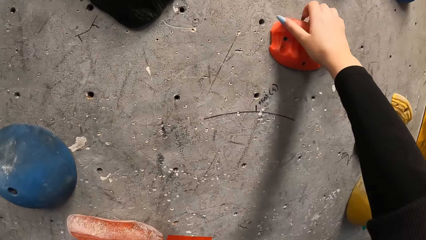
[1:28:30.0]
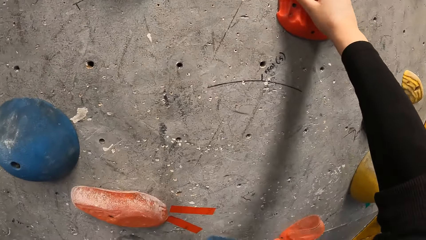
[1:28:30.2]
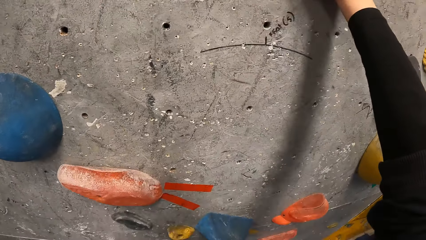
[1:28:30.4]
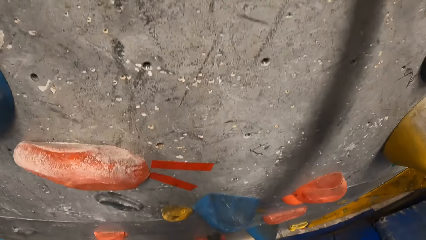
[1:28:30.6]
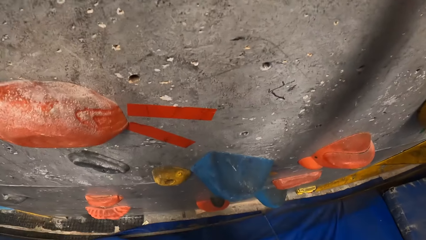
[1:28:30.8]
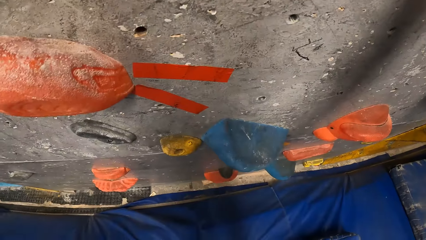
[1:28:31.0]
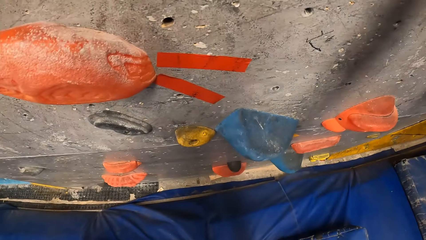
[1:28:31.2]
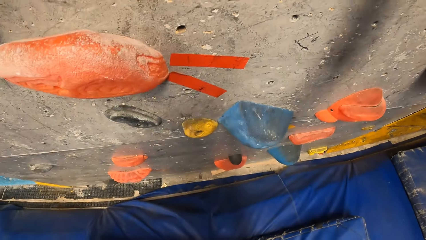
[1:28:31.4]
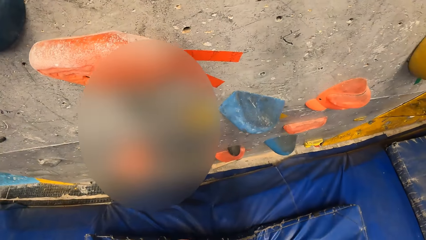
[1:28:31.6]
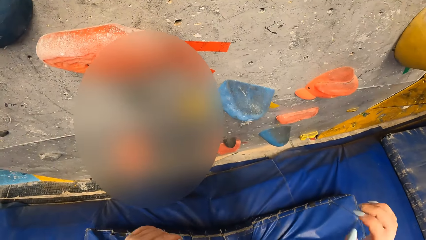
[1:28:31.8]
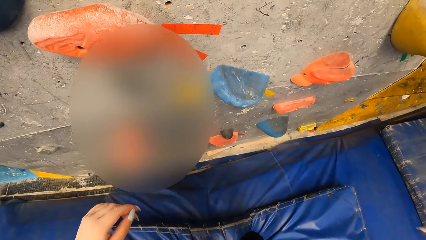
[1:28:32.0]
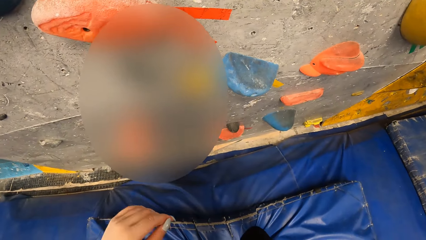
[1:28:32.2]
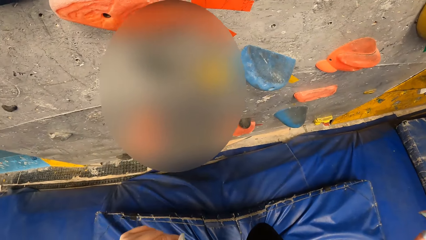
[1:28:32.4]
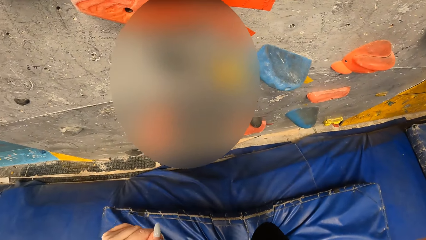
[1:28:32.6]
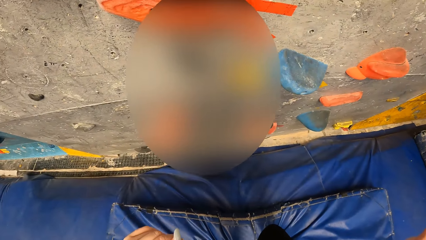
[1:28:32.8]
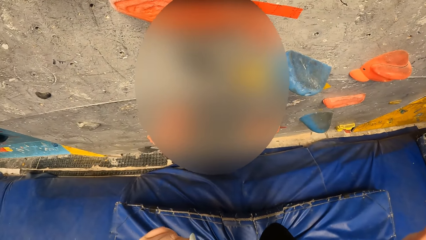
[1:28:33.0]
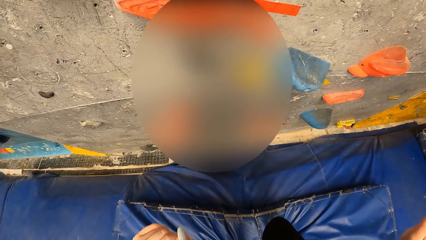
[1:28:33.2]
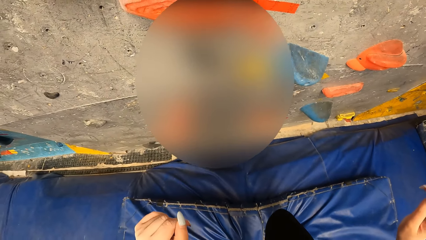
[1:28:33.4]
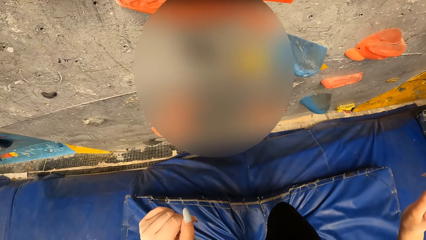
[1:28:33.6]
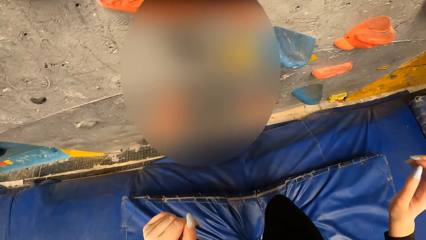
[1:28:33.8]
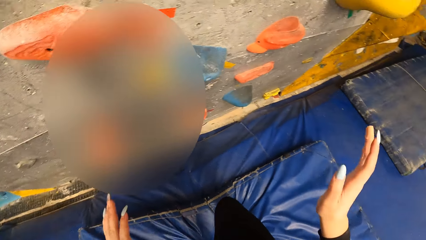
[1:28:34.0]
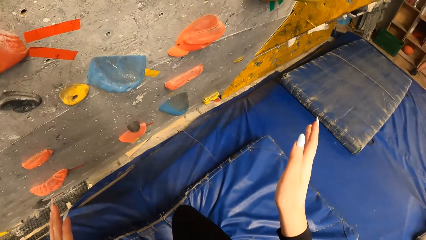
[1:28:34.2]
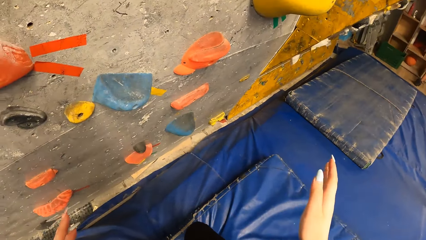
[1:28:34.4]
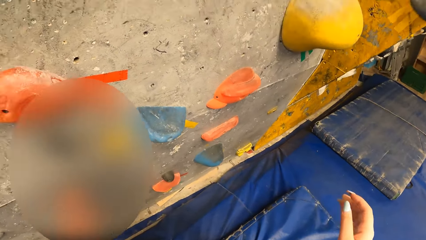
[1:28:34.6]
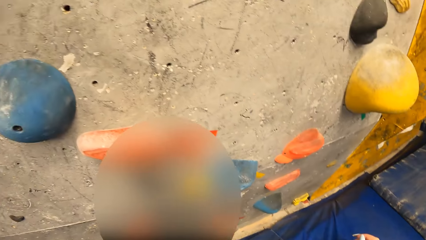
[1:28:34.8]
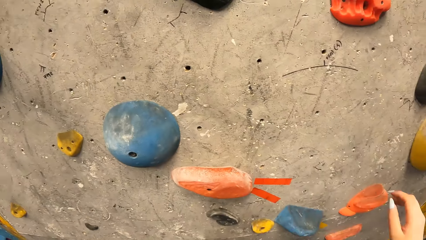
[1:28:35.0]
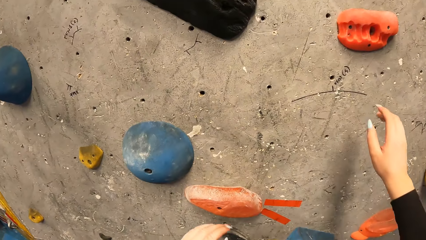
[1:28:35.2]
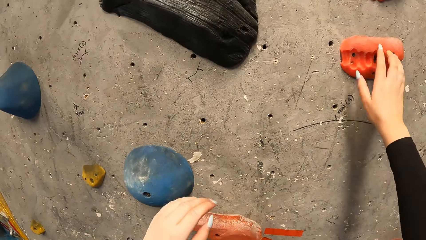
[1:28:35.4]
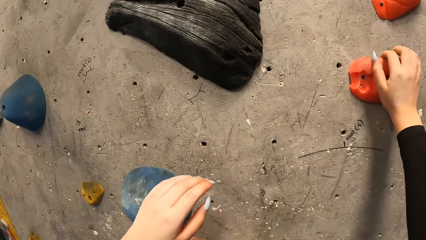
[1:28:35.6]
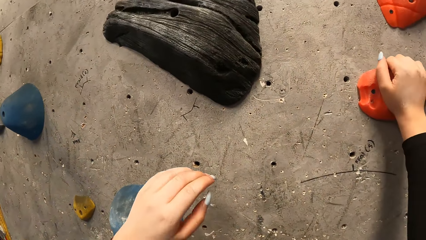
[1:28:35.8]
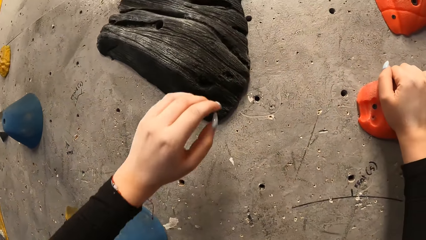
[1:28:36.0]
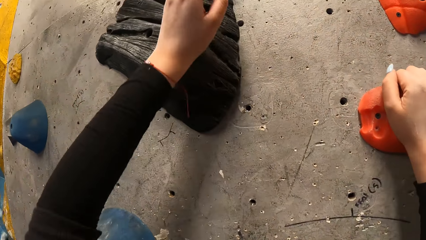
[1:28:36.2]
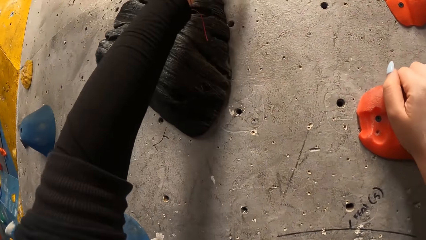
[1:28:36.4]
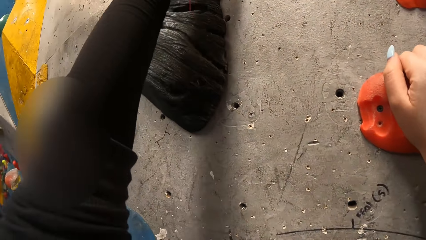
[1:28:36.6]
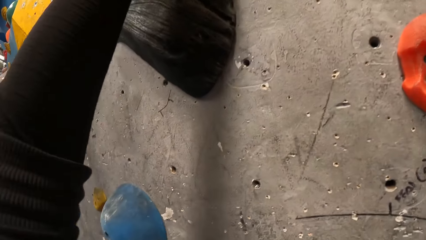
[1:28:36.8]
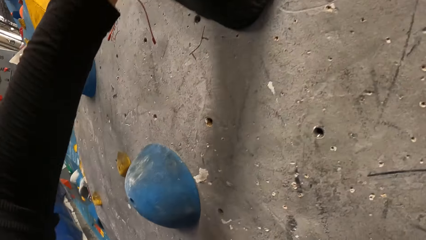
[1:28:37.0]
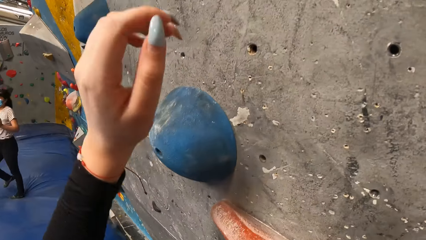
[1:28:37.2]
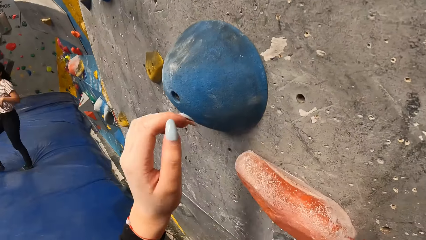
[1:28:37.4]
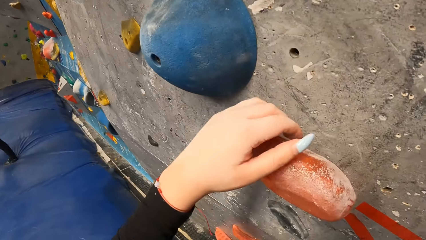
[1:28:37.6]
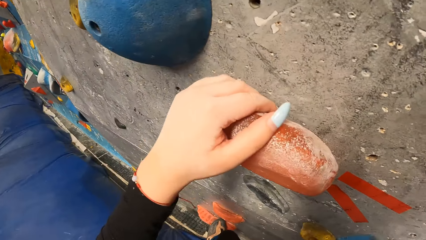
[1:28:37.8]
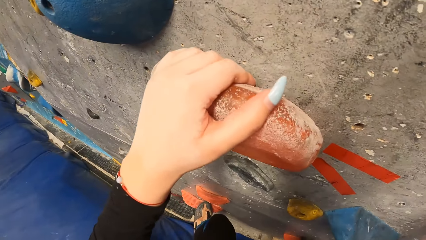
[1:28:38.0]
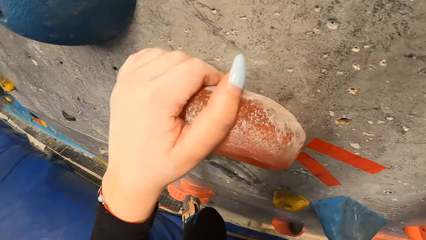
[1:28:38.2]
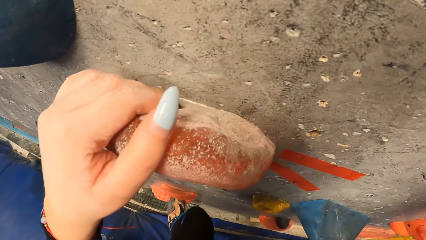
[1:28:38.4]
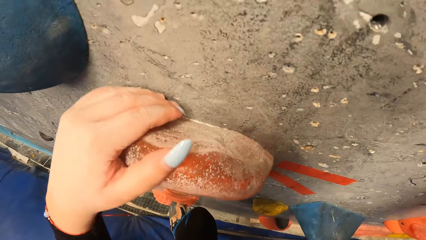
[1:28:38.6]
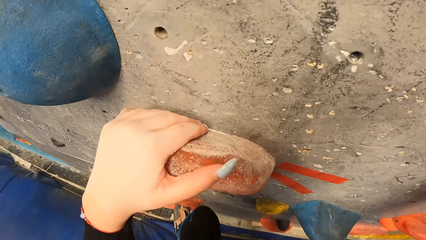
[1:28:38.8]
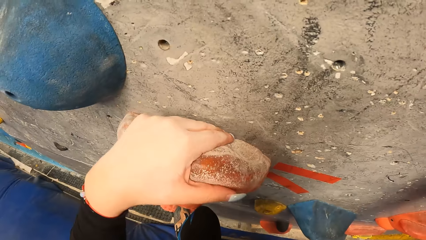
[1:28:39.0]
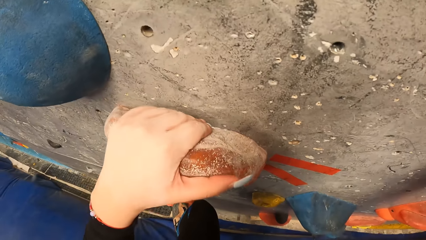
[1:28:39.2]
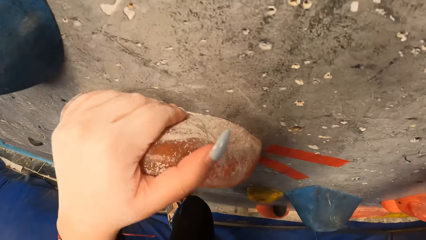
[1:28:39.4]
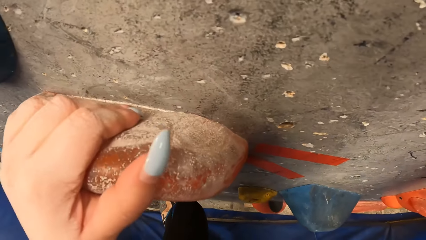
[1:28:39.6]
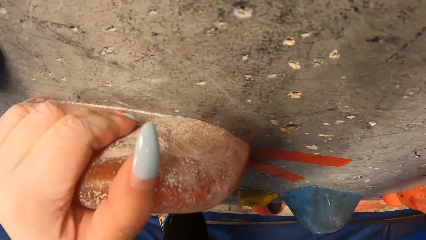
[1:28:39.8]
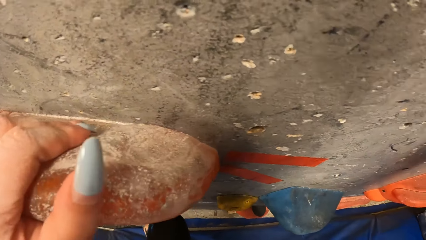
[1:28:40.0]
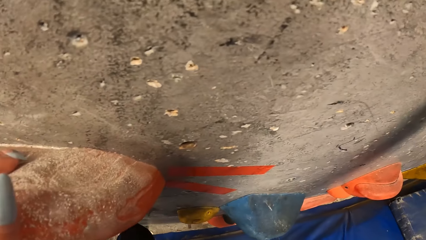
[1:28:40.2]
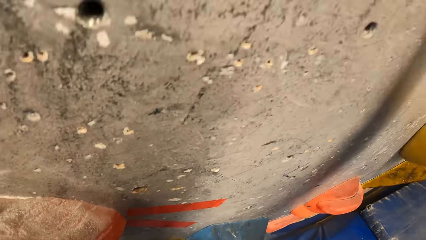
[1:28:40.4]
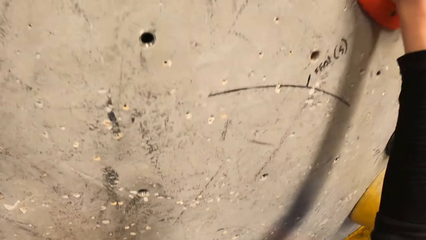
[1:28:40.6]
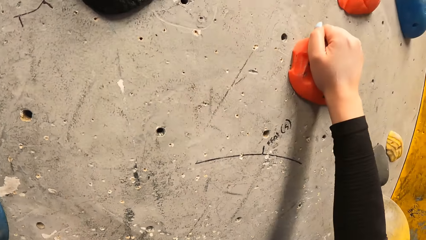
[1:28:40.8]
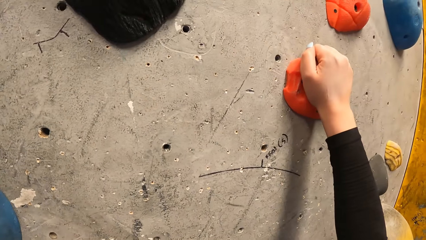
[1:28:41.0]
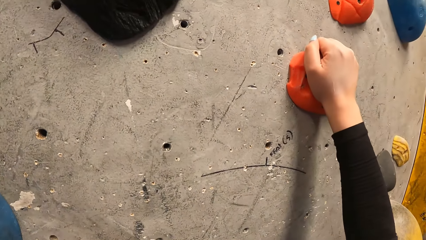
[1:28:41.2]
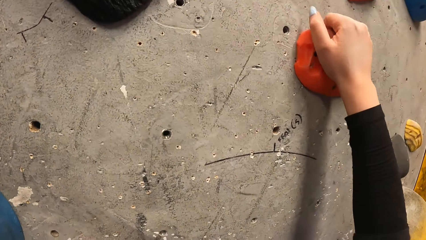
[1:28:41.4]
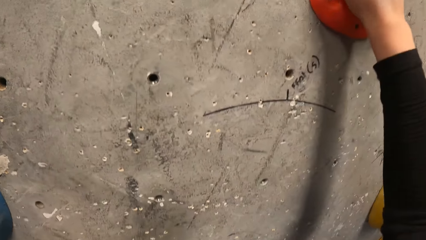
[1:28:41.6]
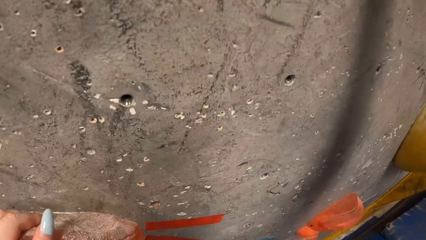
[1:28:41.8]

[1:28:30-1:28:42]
The camera wearer lands on the floor on her feet. She climbs the bouldering wall with both hands.

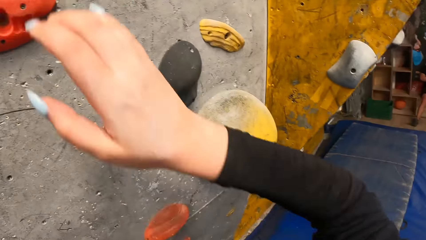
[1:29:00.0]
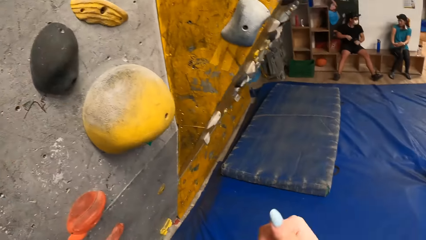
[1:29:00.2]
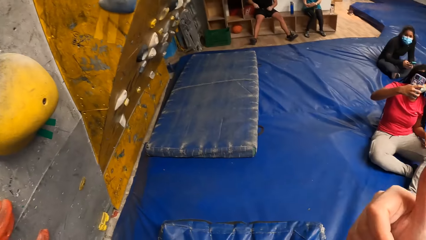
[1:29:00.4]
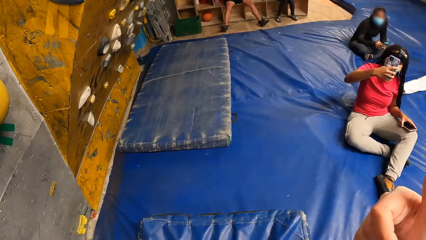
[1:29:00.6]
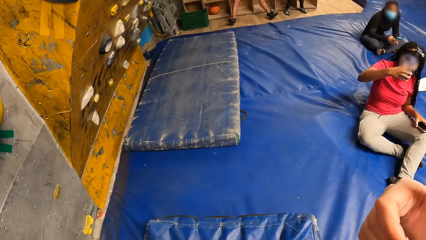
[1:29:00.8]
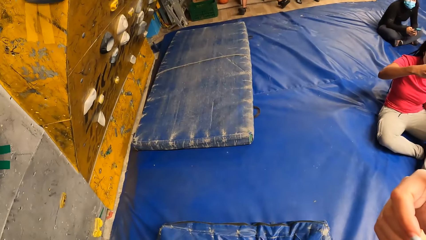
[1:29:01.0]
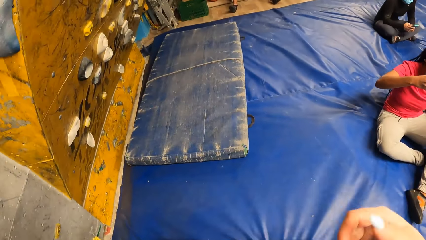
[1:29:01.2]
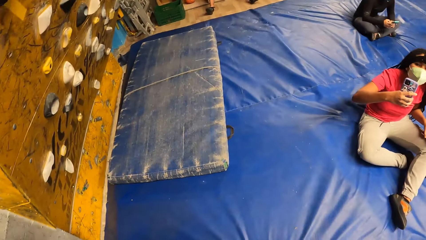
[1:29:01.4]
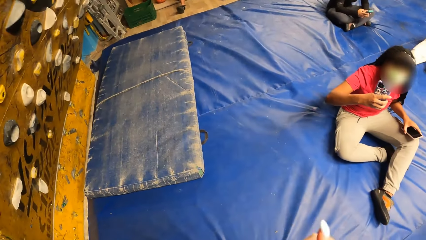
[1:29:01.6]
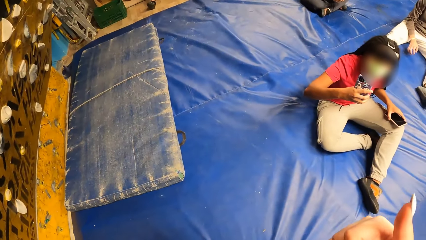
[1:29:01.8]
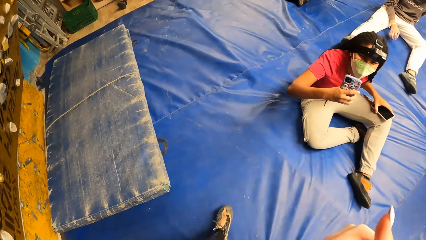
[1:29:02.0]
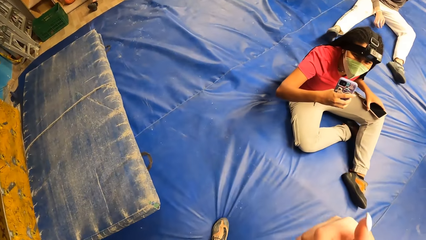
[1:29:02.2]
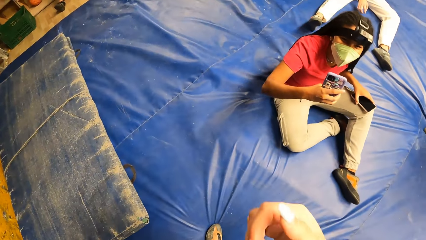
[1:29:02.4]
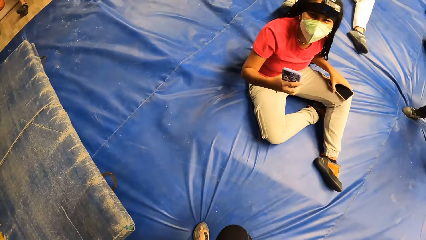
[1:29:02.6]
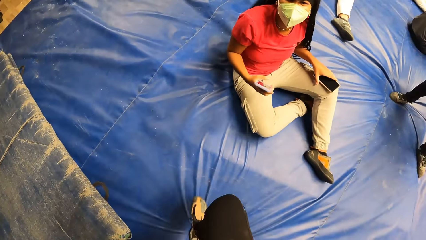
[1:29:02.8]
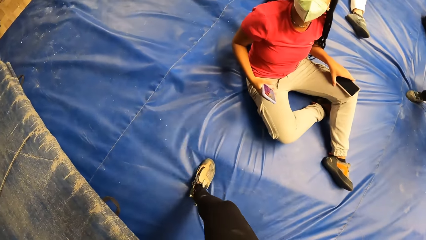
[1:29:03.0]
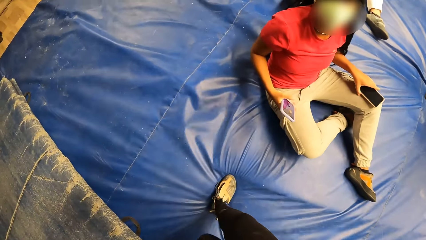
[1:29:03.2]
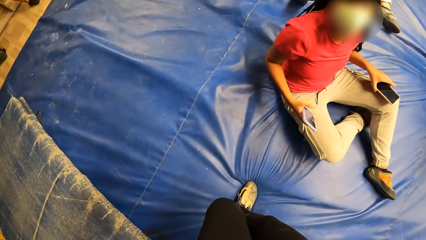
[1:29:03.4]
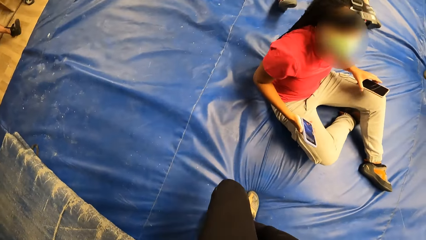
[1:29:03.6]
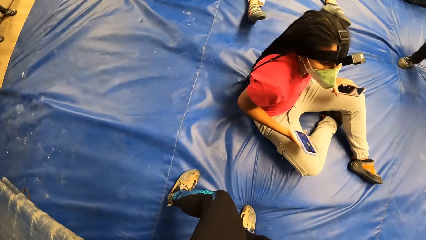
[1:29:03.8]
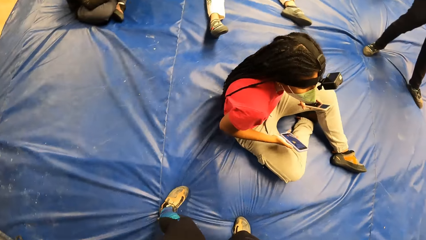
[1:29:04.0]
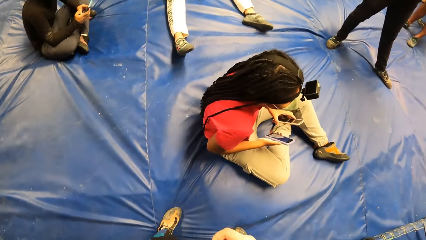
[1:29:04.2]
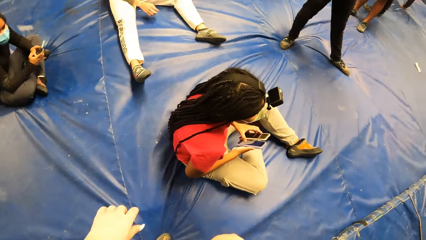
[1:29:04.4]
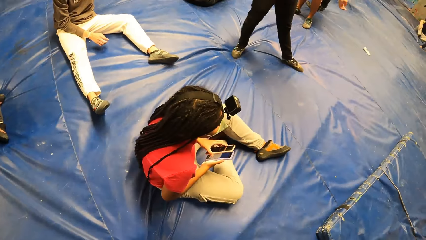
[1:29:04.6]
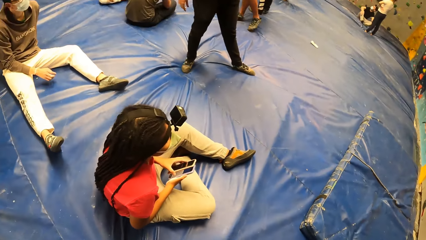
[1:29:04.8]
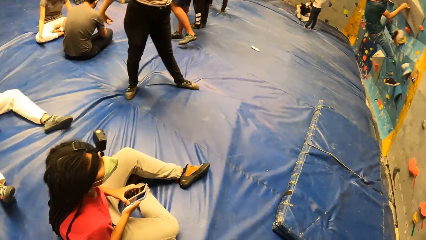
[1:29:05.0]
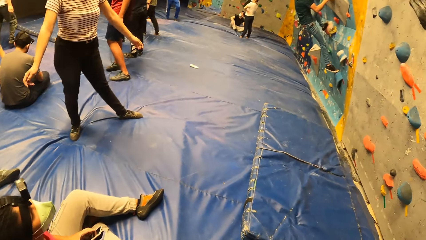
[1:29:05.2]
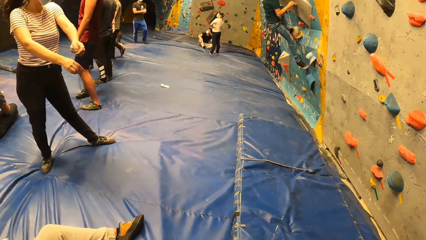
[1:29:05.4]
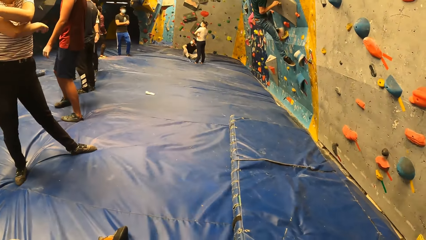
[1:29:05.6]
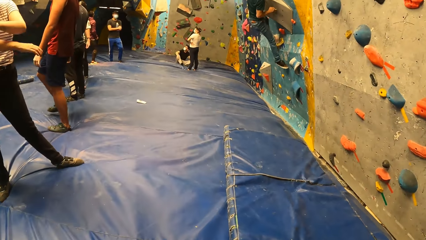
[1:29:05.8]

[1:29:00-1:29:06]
The camera wearer lands on the floor with her feet. She interacts with a woman. She looks around.
